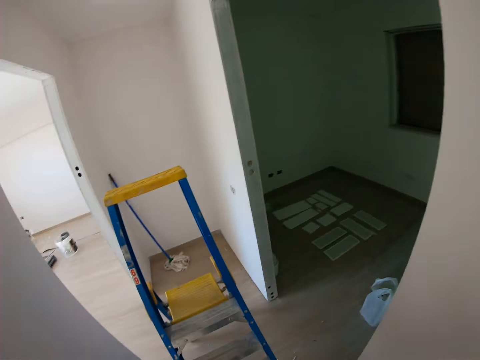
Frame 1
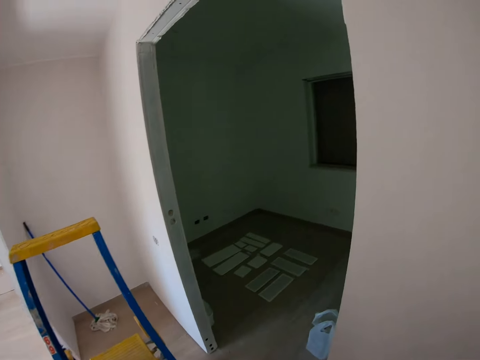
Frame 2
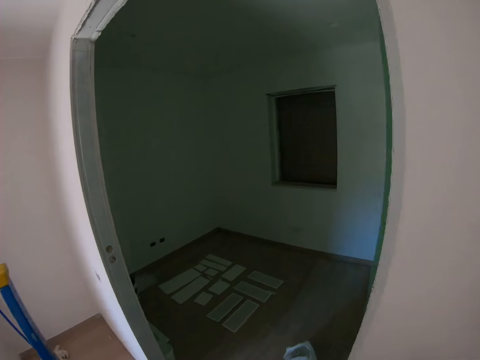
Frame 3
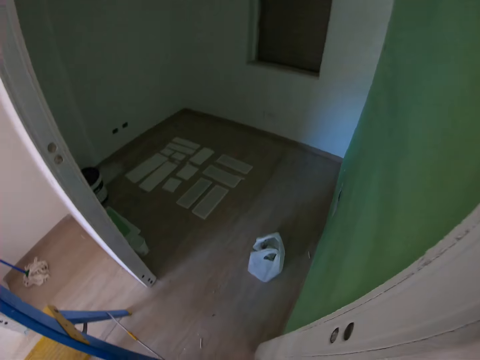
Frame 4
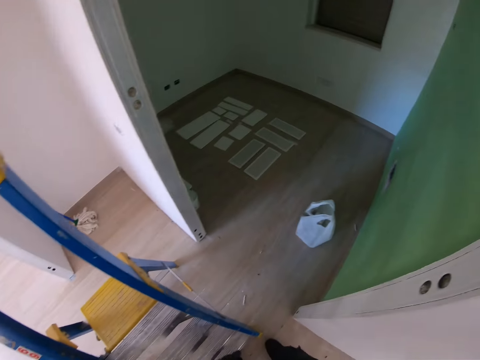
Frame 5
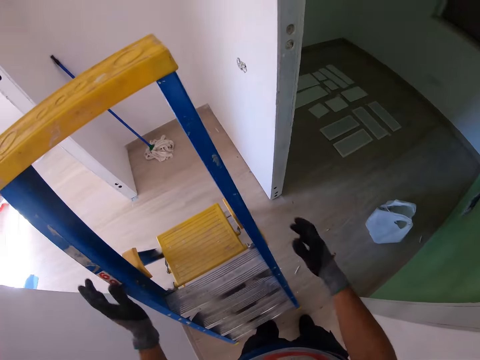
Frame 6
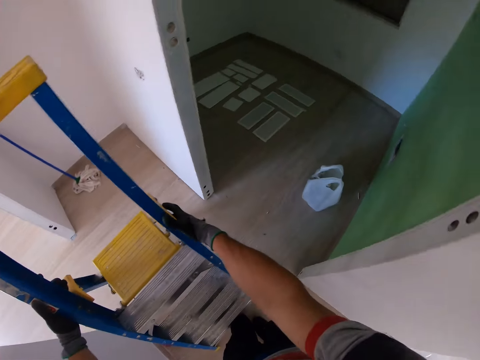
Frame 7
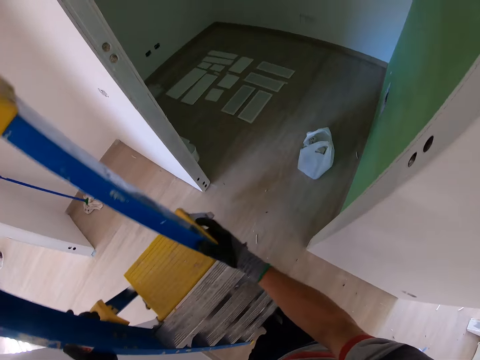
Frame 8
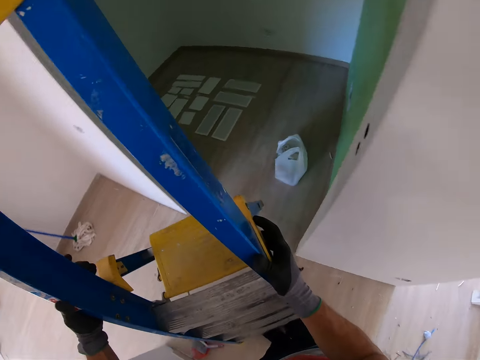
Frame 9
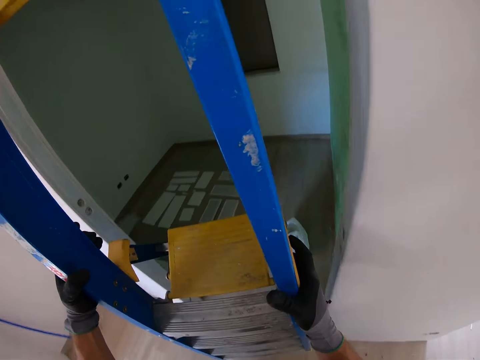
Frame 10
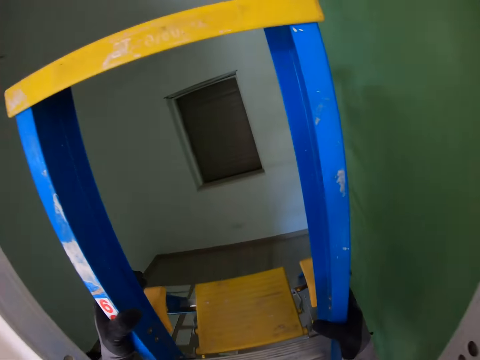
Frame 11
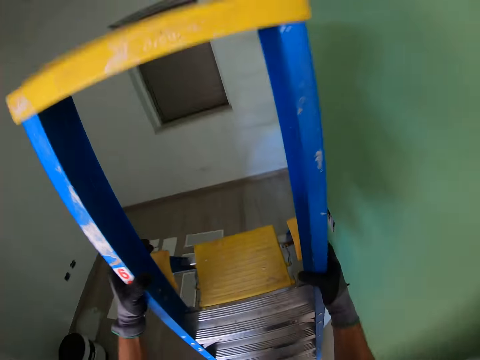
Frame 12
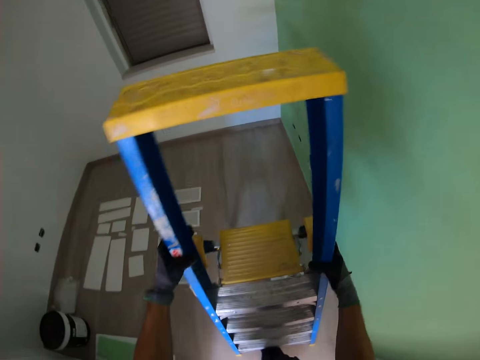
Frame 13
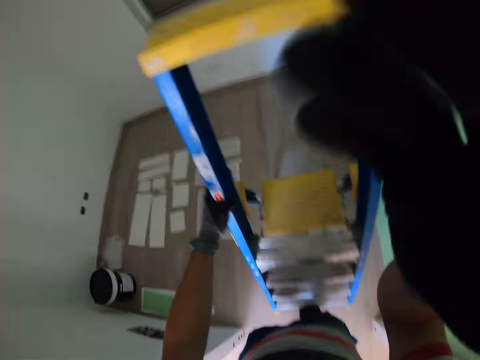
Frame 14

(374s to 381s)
The camera wearer moves a ladder.
